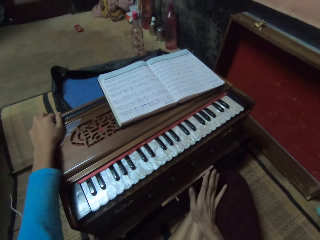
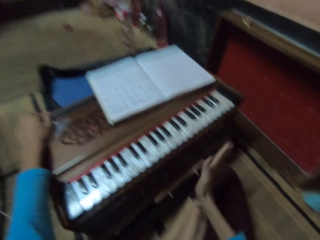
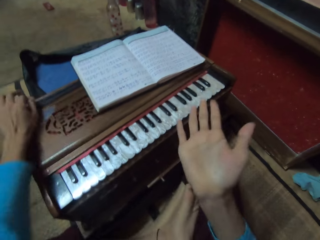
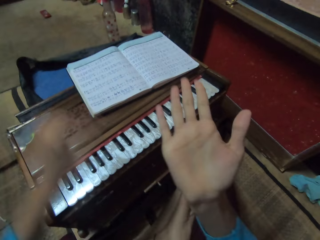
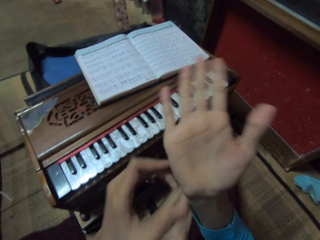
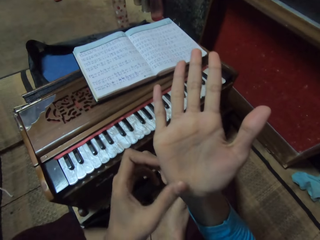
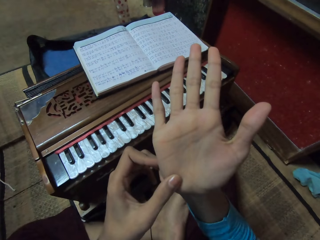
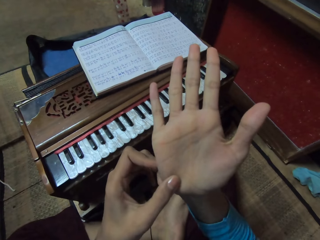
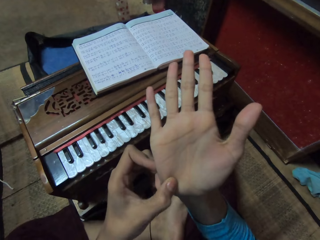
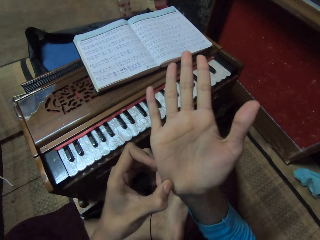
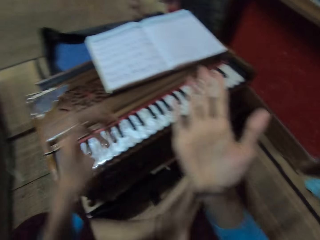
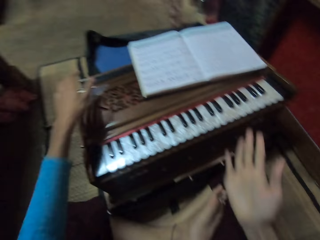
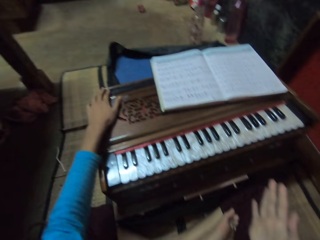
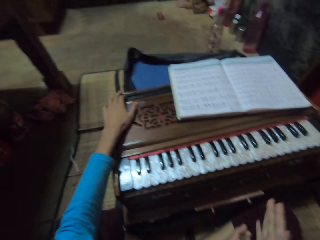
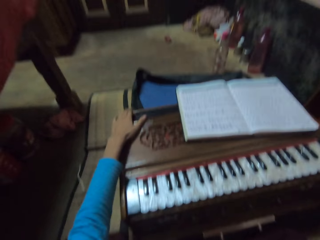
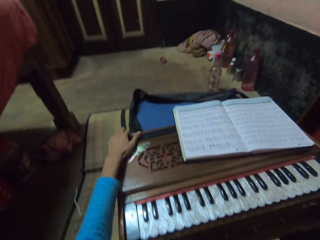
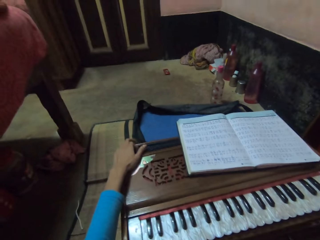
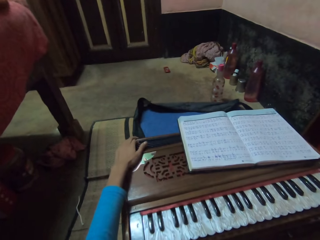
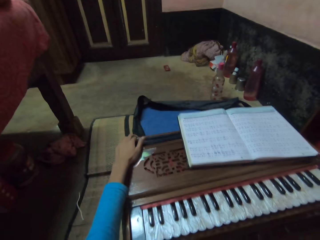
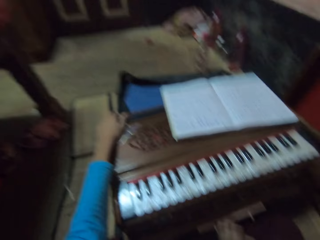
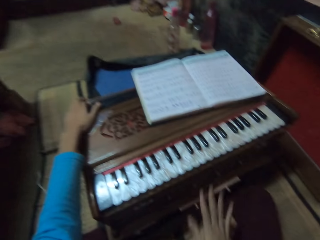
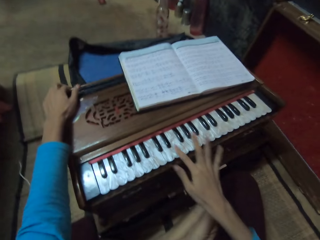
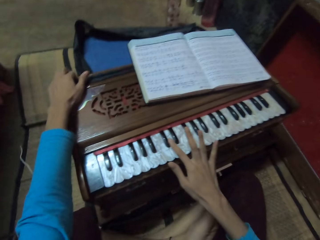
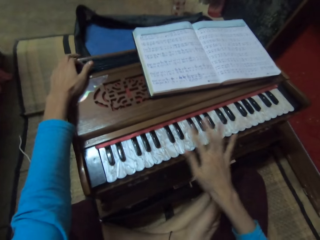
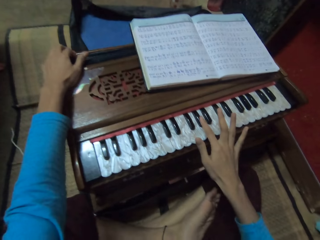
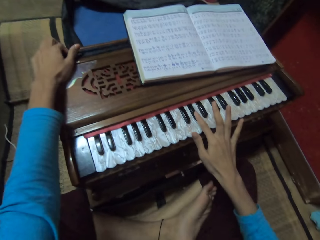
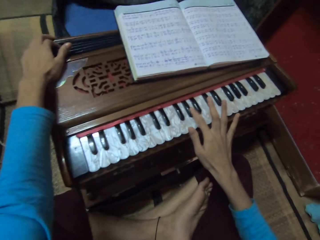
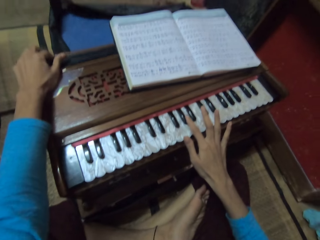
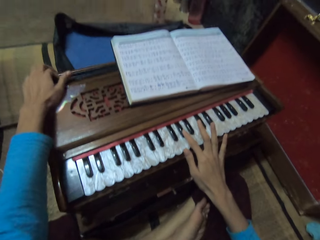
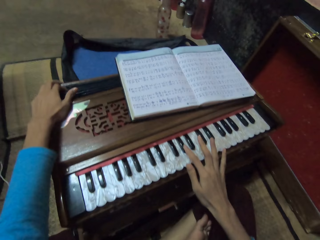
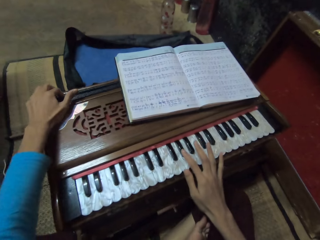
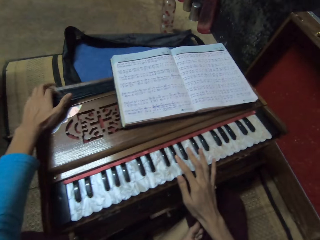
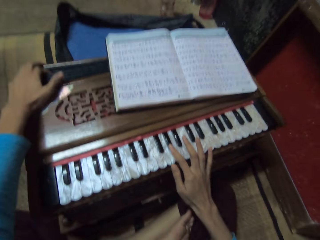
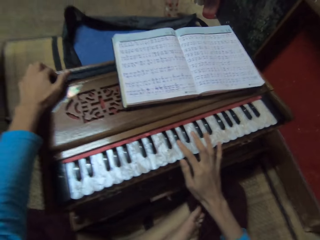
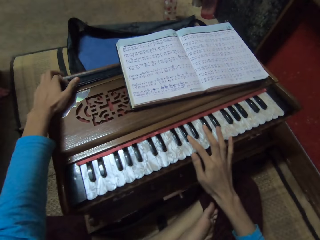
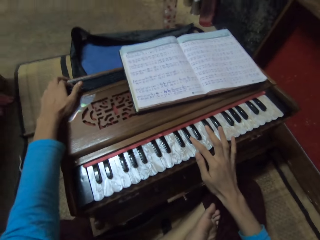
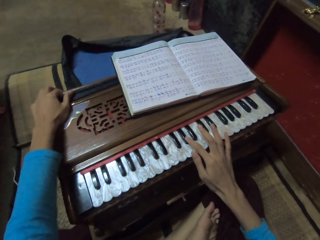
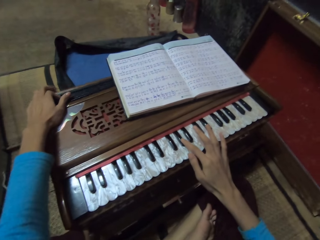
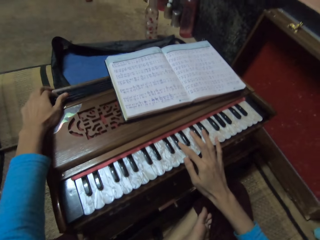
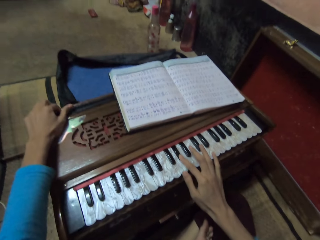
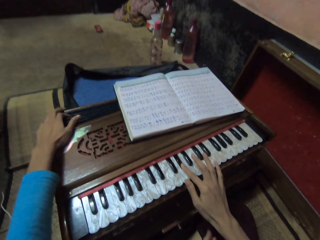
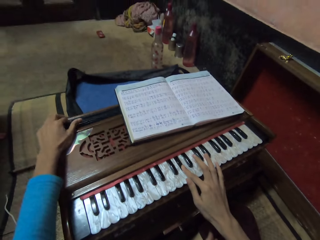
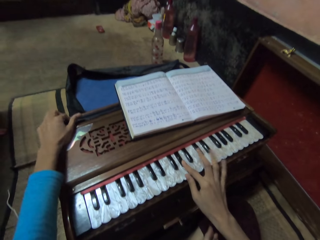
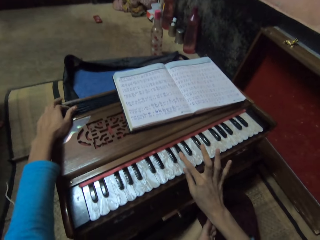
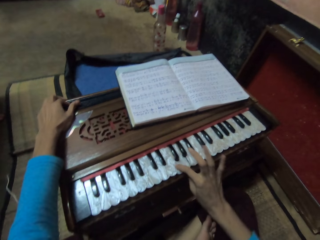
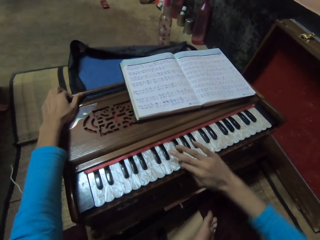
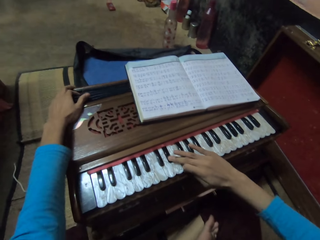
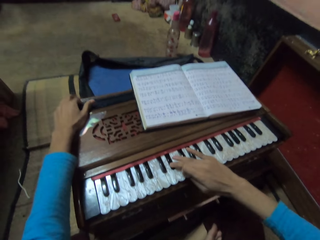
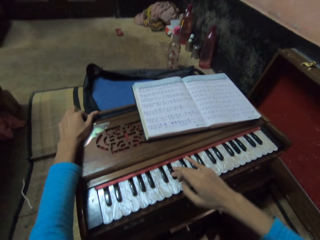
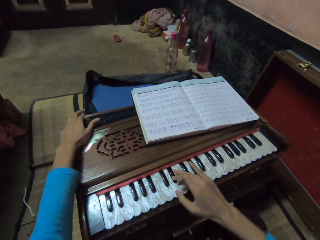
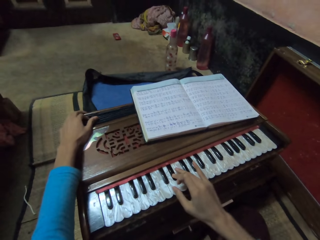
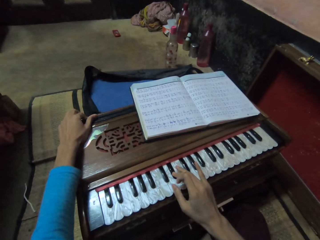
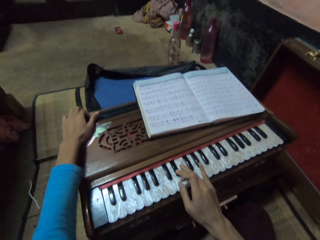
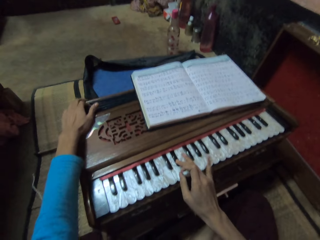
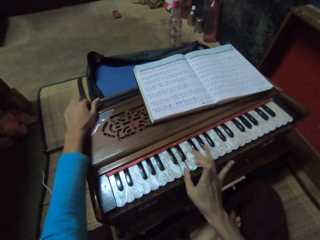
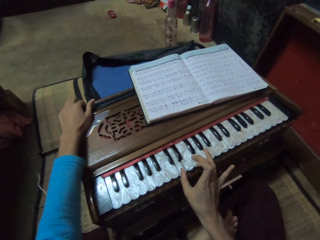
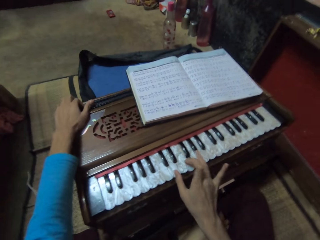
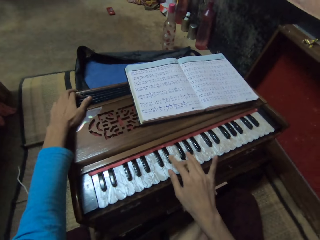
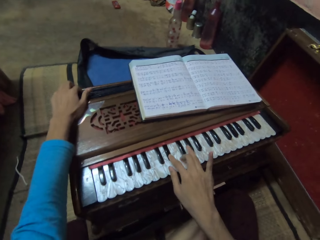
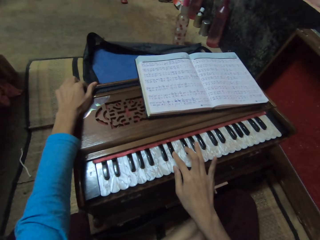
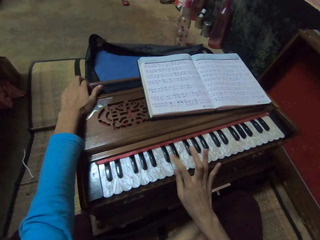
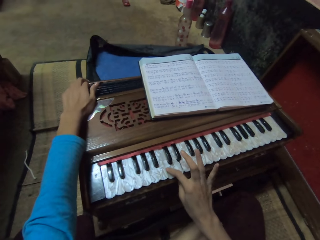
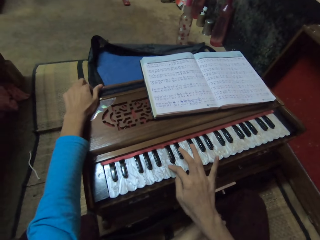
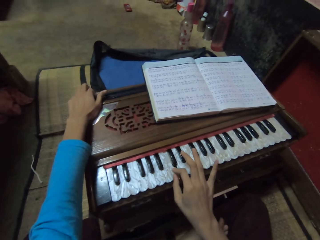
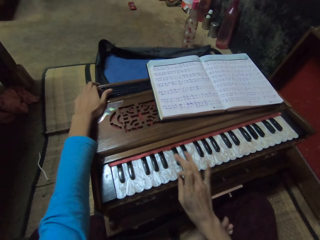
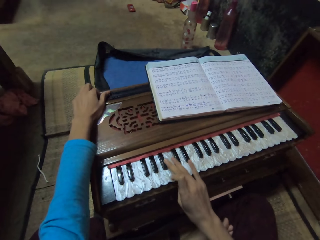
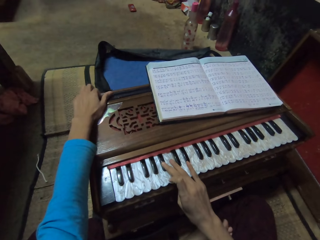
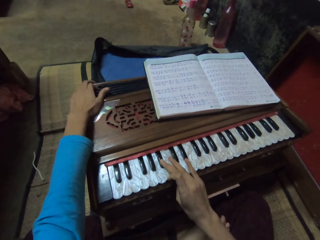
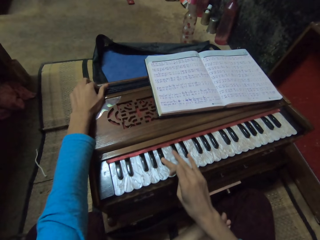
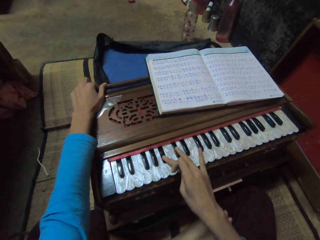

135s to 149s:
The camera wearer wipes her palm on her leg. She rubs her right hand on the musical organ, raises her right hand, stares at her arm palm and touches the palm of her right hand with her left hand. She places her left hand on the piano. She holds the piano keys. She plays the musical organ with both hands. She sings a song.

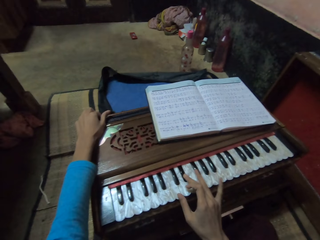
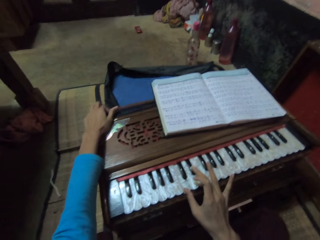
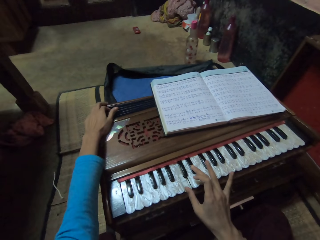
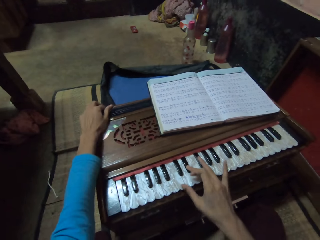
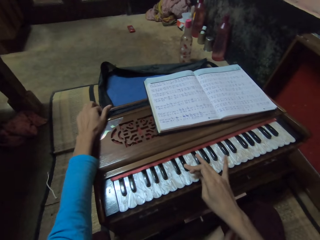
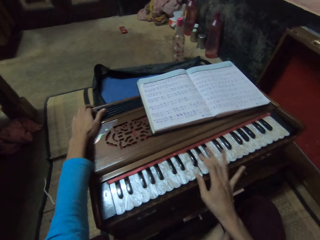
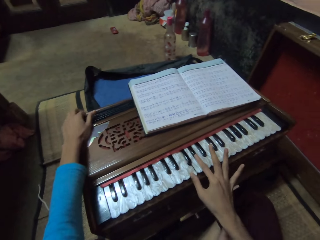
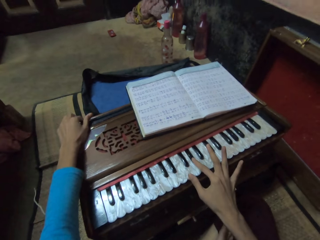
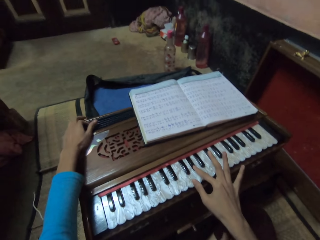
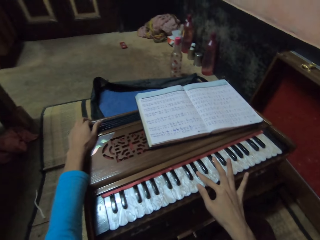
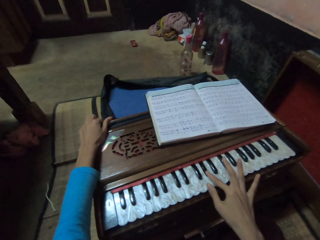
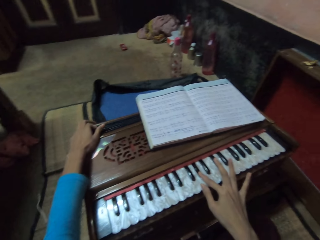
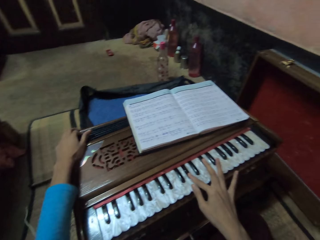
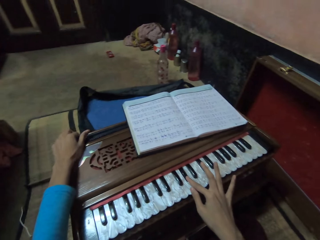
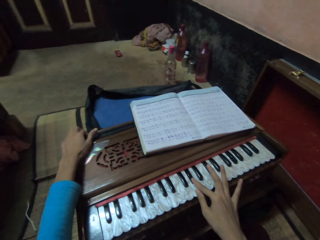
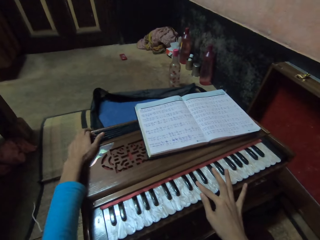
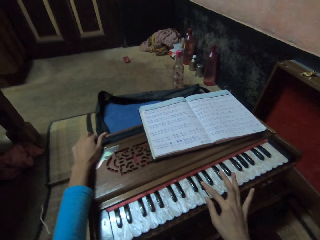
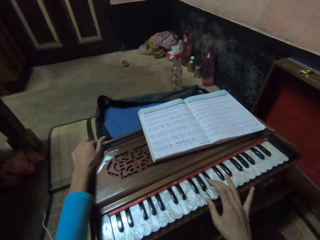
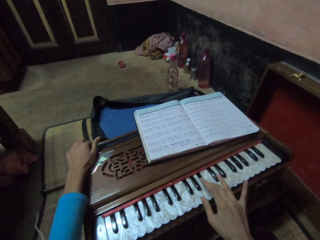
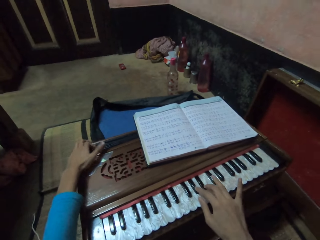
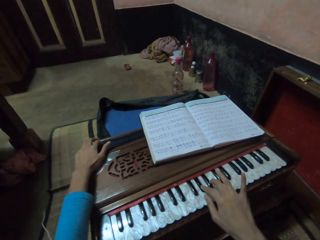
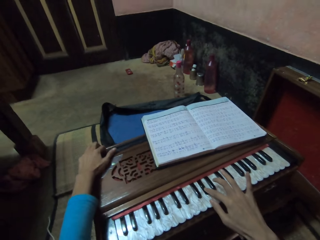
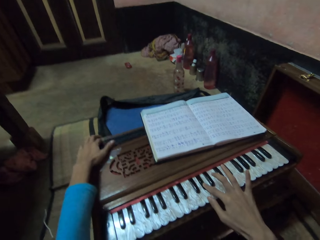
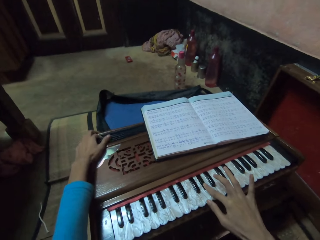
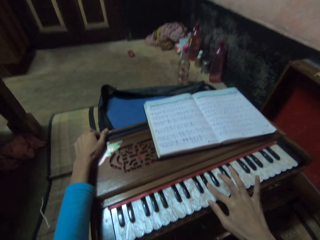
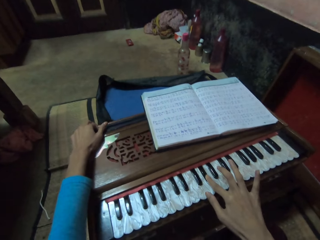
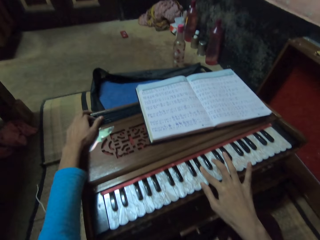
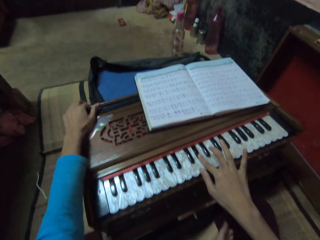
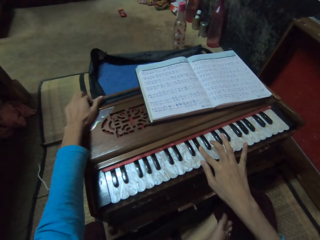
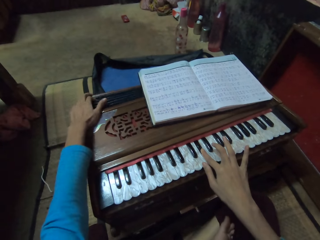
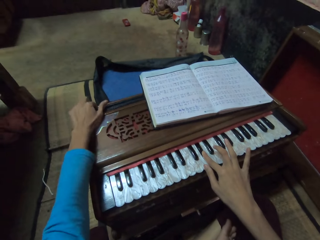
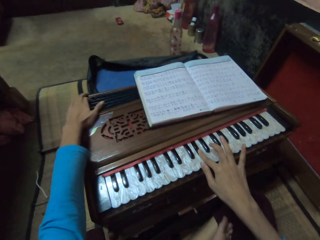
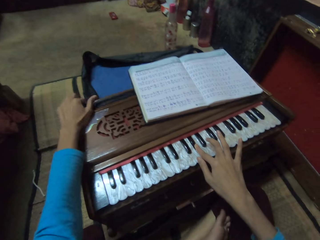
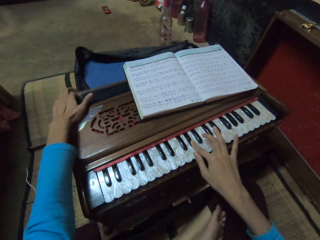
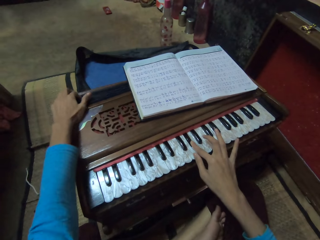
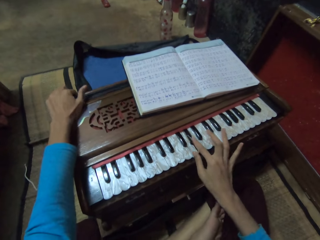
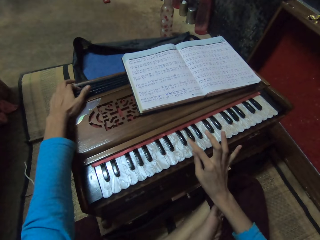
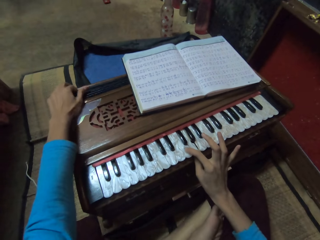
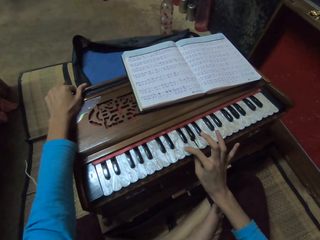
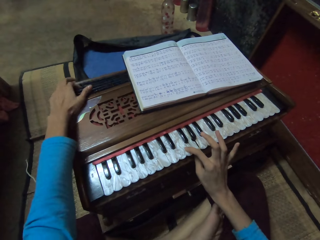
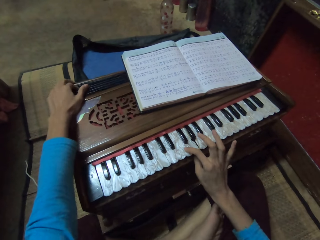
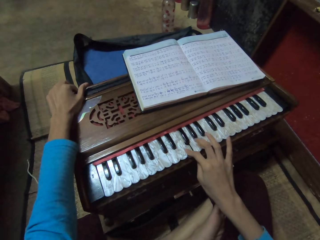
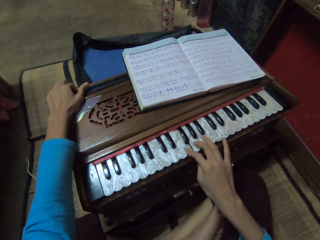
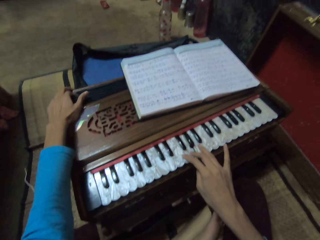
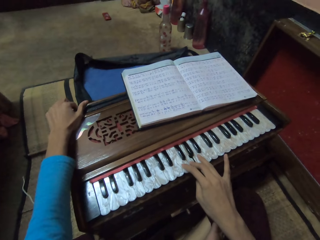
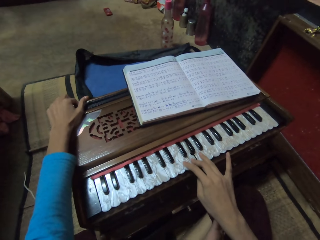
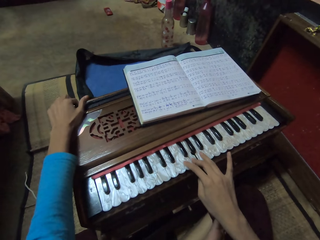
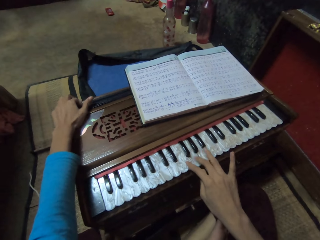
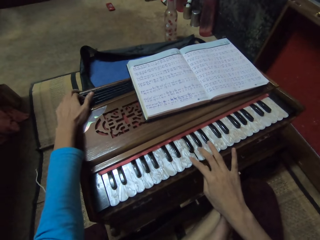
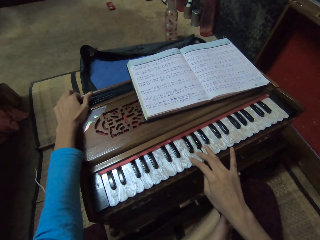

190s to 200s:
The camera wearer plays the musical organ with both hands. They sing a song.
